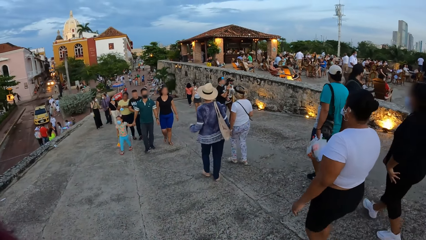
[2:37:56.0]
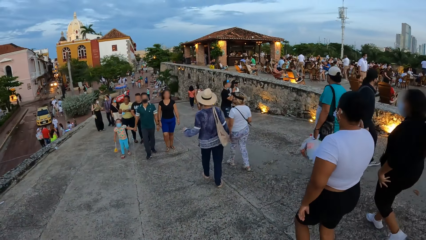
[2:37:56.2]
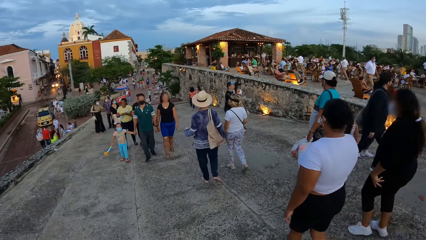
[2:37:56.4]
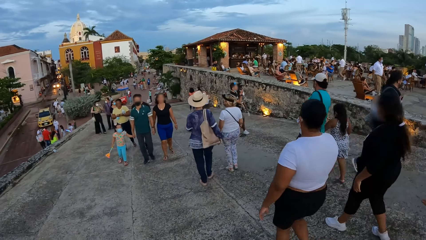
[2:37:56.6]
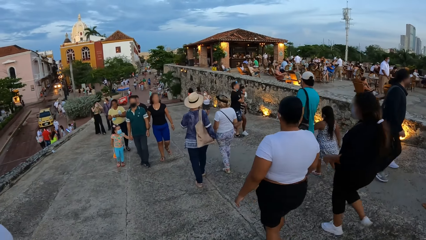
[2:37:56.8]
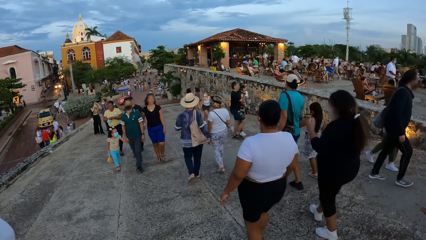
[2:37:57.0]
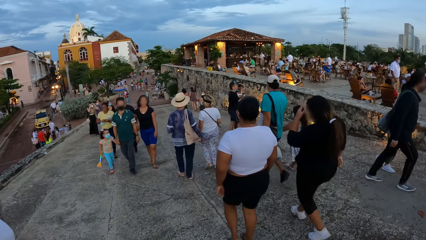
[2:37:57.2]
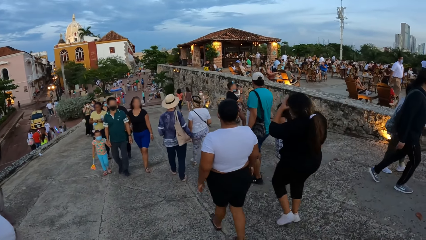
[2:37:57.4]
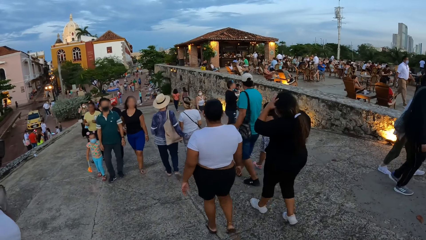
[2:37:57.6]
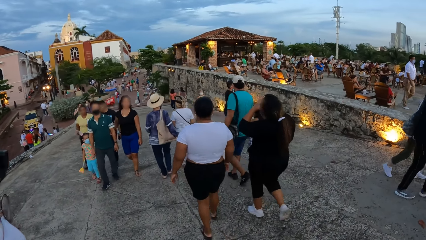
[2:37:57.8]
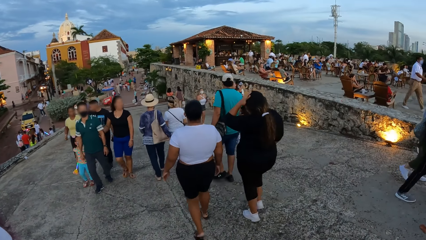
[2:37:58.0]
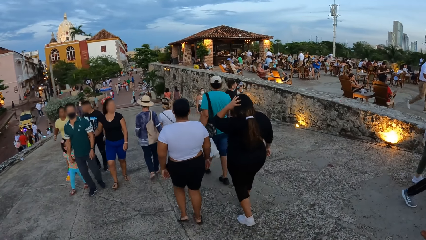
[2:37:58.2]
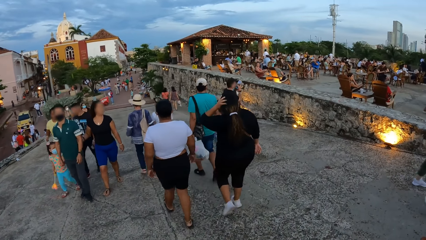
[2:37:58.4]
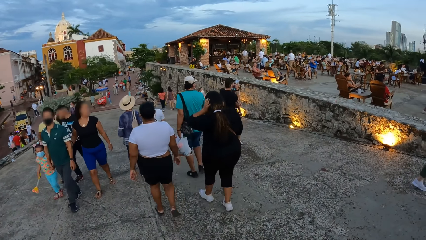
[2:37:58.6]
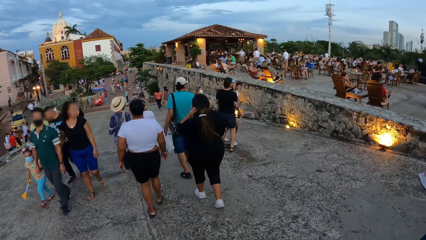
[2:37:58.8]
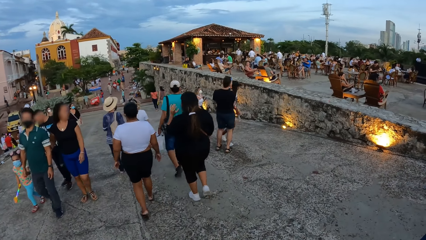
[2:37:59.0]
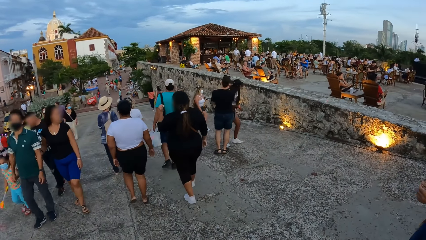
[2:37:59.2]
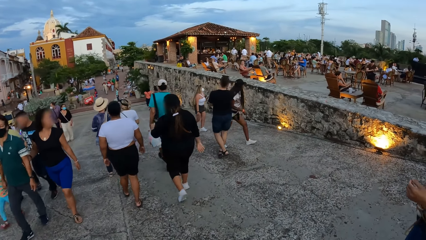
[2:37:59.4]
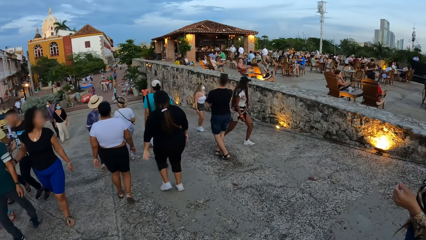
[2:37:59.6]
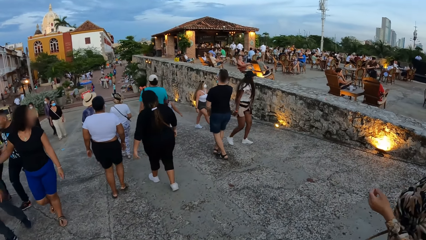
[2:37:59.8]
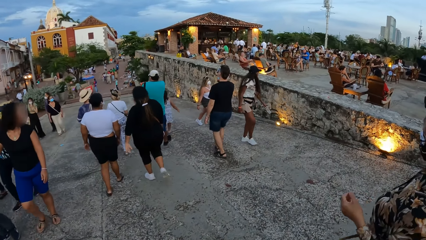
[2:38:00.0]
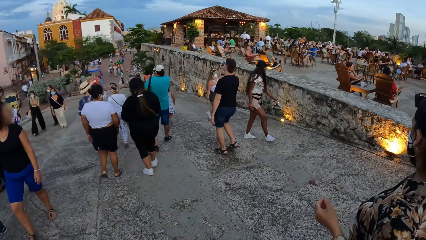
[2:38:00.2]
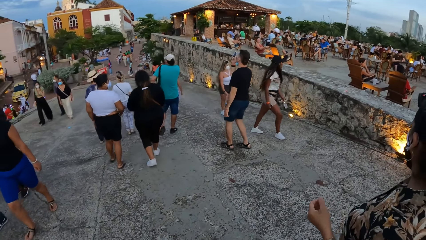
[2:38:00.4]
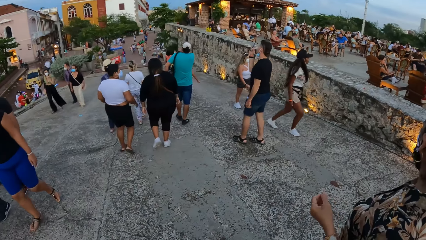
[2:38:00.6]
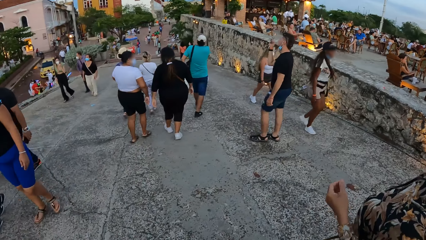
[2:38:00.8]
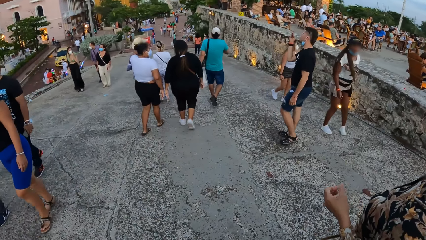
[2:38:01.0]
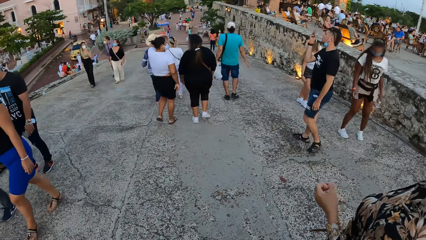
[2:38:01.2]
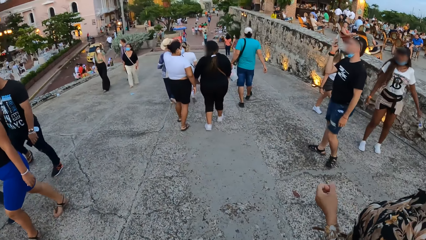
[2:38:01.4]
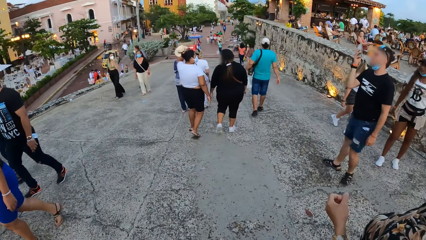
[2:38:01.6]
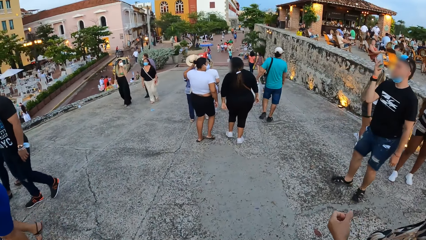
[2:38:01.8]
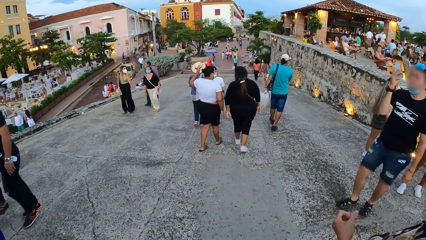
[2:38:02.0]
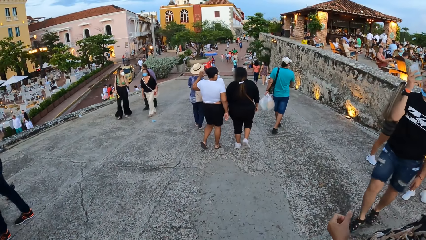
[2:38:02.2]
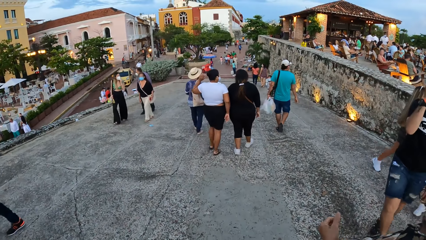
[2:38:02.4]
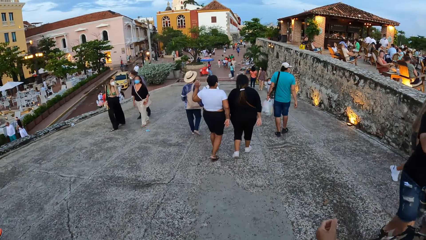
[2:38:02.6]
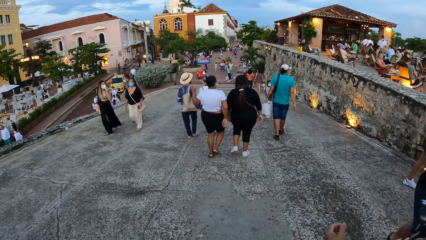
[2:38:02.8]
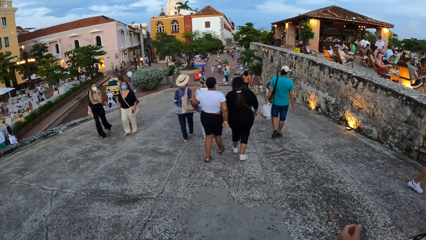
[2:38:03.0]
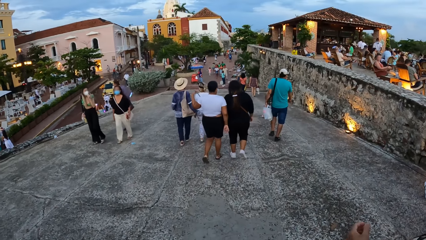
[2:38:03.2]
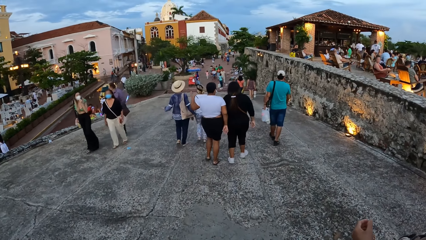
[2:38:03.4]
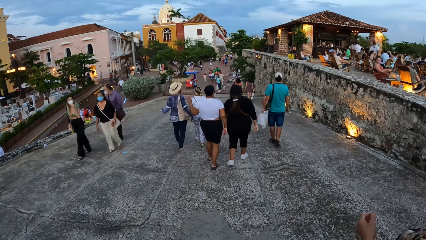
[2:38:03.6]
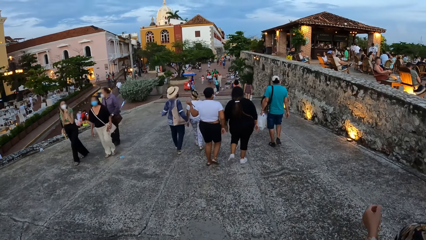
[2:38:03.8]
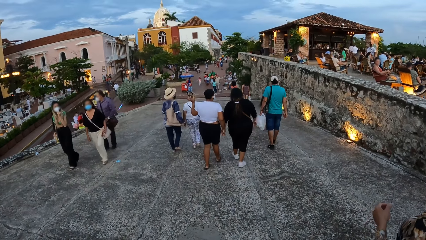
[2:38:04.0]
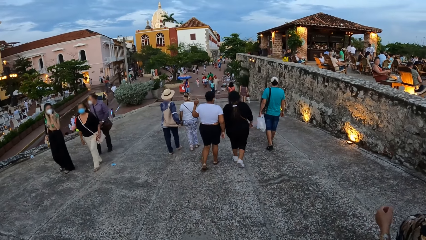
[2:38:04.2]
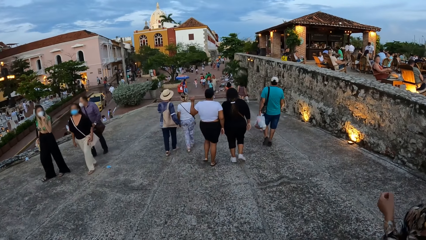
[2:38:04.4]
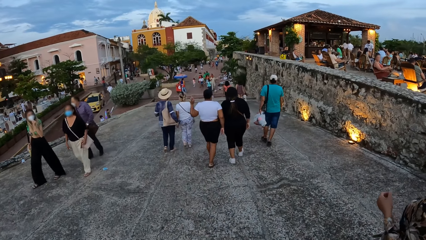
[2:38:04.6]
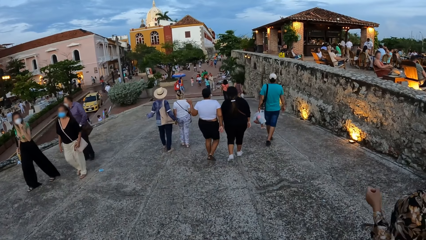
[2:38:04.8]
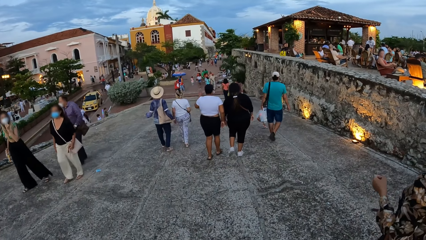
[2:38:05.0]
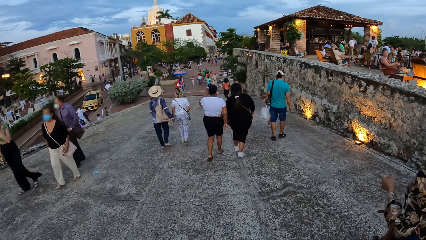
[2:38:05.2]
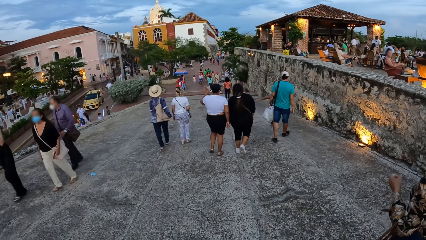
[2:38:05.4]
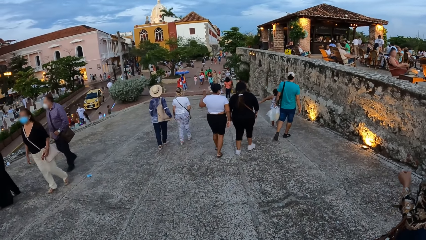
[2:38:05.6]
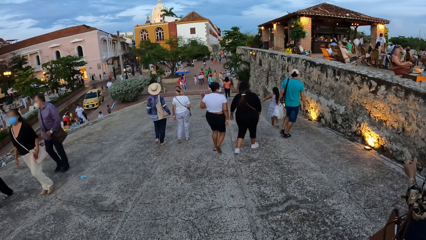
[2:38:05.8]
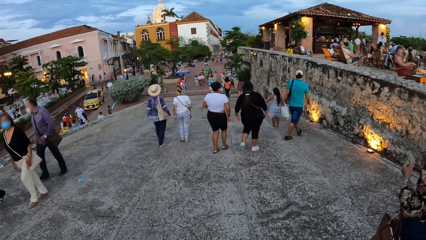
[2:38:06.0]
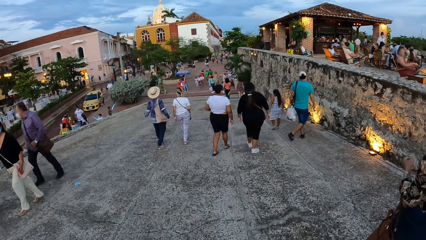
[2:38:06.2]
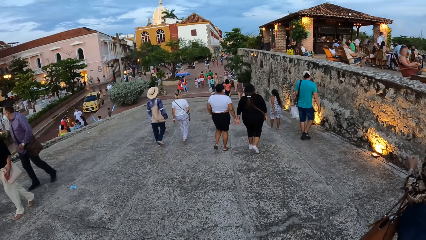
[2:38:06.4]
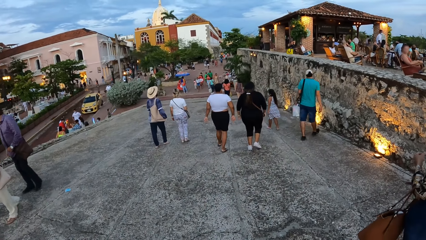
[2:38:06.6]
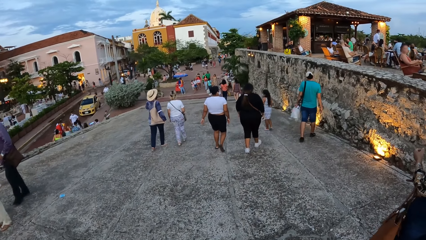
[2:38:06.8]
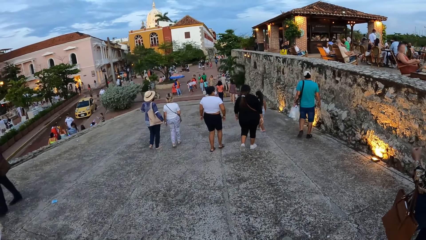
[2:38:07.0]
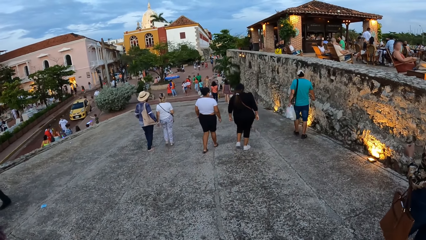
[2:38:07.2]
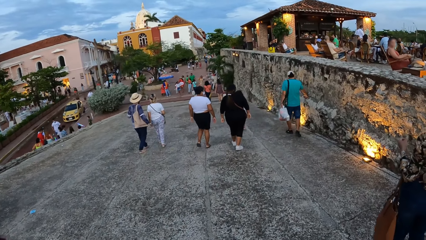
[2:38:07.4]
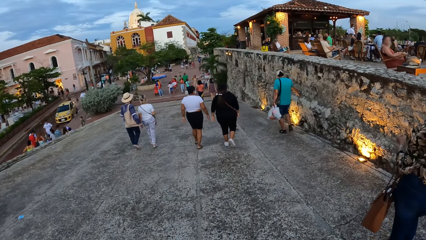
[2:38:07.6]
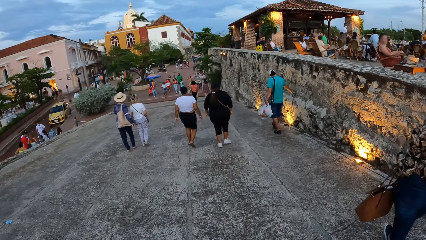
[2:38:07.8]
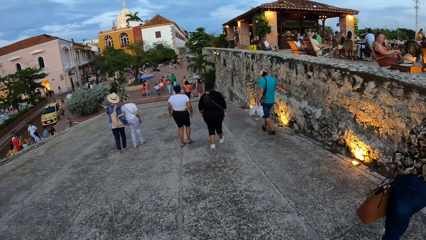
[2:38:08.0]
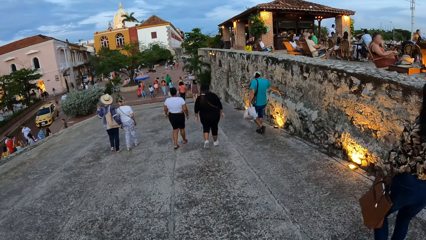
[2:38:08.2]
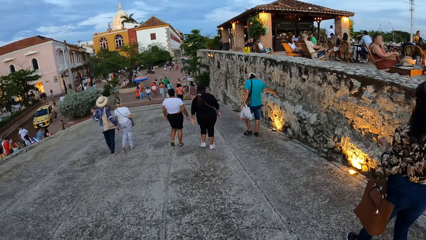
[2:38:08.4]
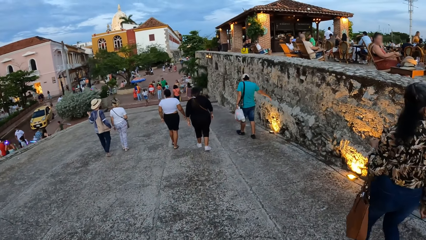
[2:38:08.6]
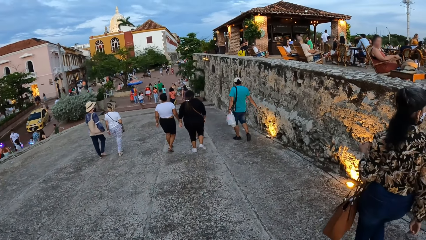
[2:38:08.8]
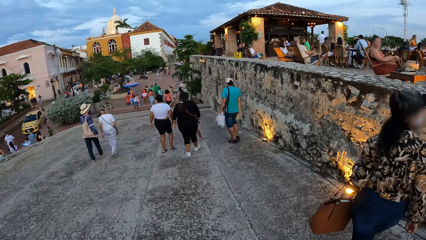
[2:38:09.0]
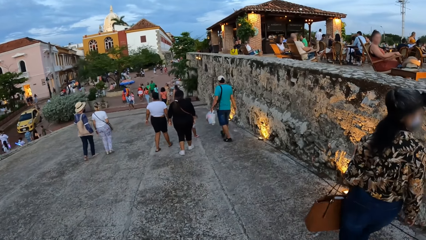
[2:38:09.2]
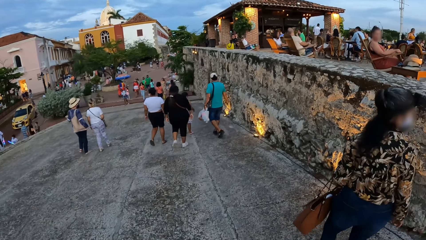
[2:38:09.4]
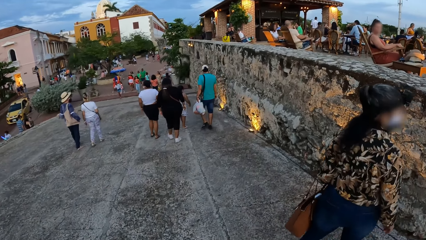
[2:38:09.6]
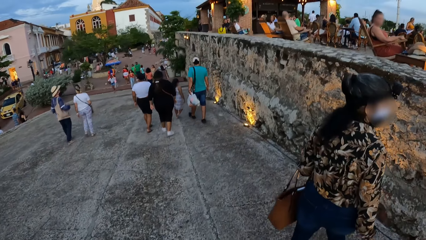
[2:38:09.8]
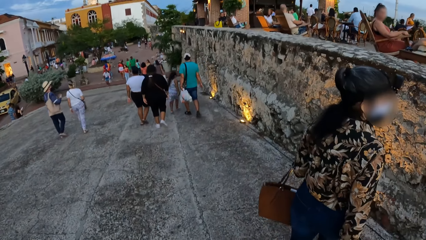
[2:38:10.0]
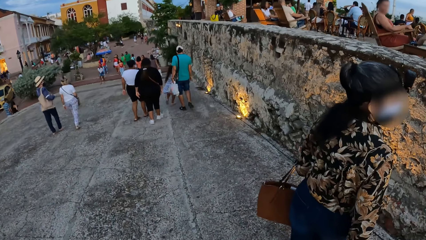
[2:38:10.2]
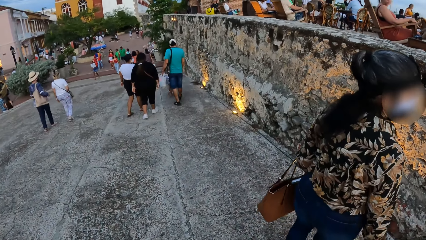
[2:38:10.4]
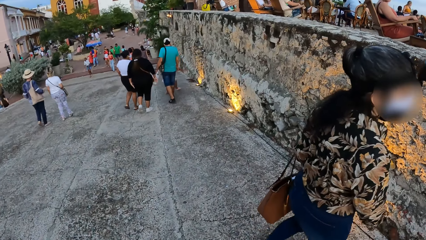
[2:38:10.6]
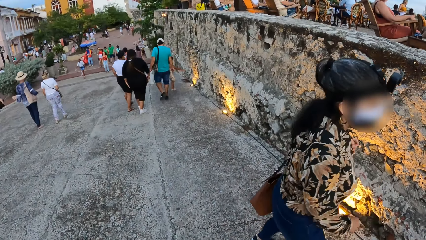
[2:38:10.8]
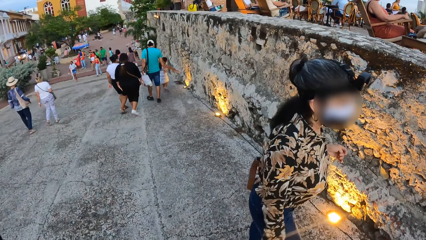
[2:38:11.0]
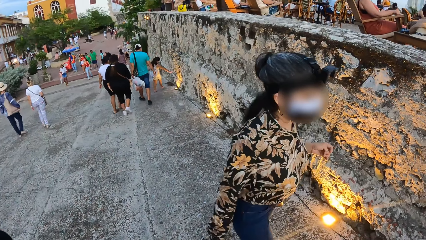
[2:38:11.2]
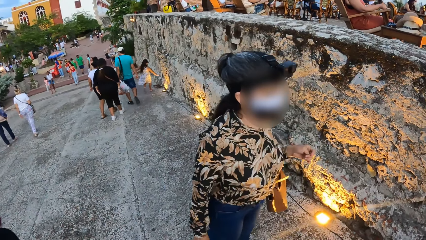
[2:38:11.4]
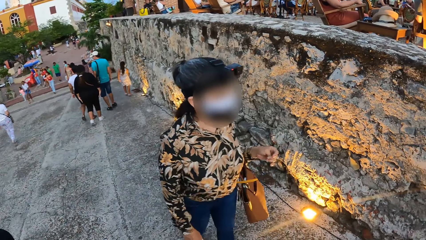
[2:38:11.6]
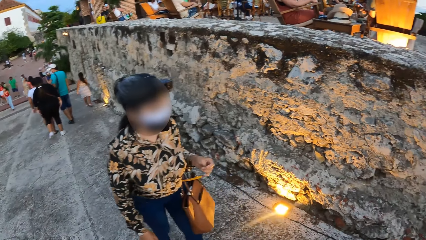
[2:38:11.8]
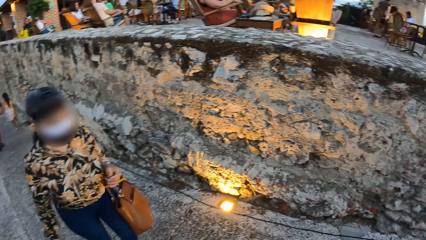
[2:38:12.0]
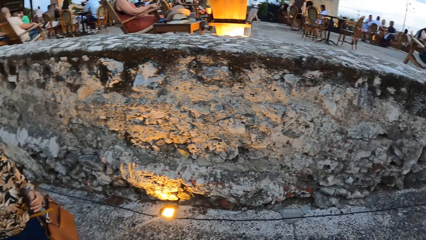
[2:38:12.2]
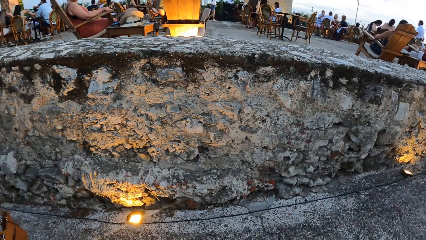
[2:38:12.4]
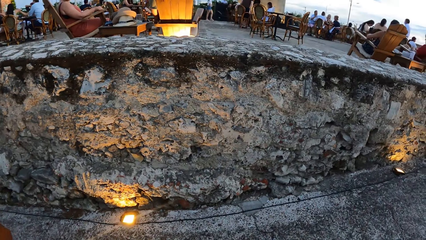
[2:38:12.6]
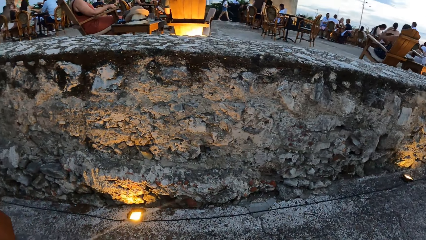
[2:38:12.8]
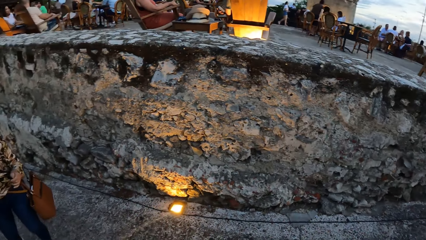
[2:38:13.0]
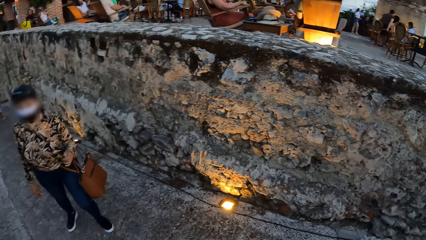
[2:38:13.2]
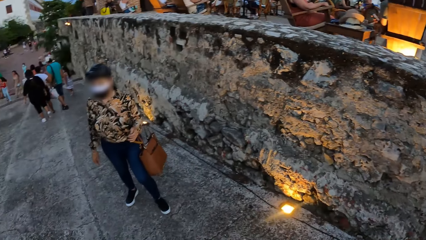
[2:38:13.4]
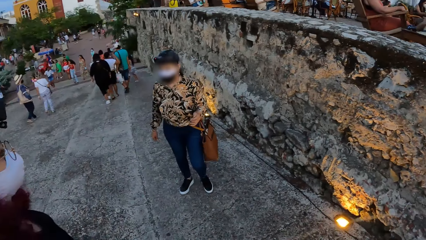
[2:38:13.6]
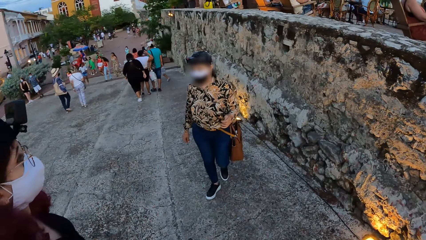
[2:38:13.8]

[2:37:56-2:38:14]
A woman touches her head with her left hand. A man makes a video with a phone in his right hand. Another woman converses with the first woman. The other woman touches her head with her left hand. A third woman walks down the pavement. A girl touches a wall with her right hand. The camera wearer looks around.
